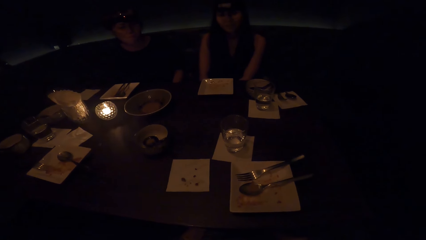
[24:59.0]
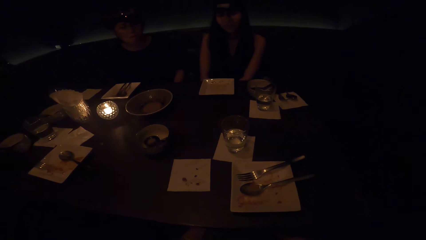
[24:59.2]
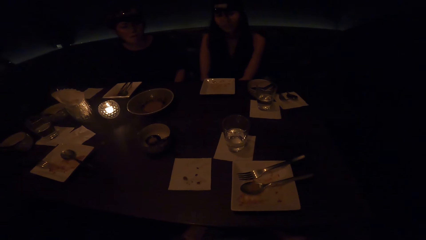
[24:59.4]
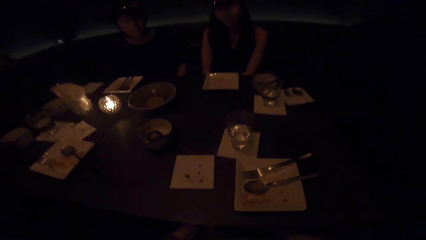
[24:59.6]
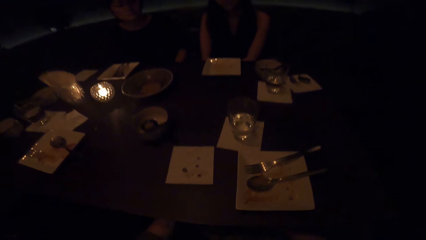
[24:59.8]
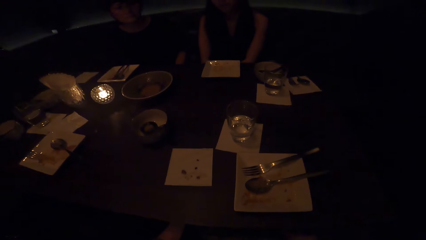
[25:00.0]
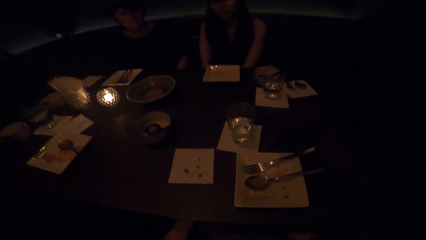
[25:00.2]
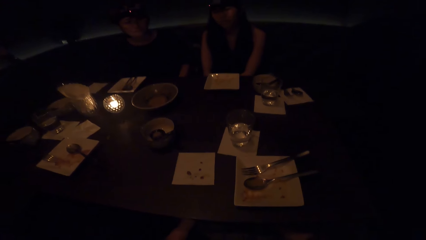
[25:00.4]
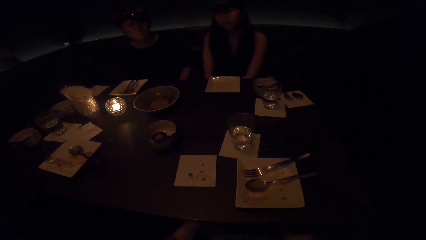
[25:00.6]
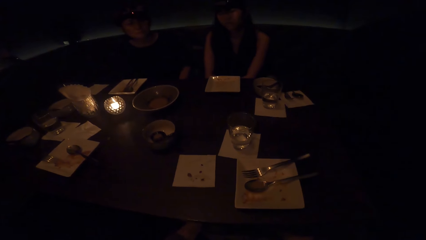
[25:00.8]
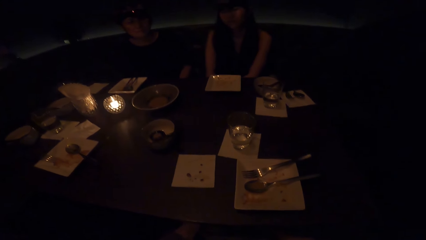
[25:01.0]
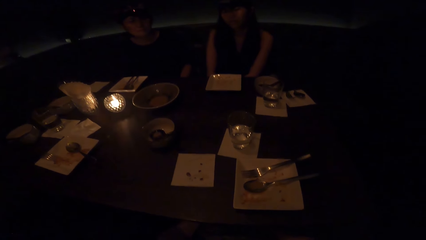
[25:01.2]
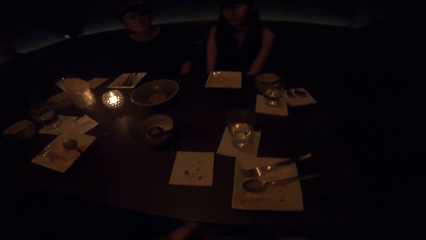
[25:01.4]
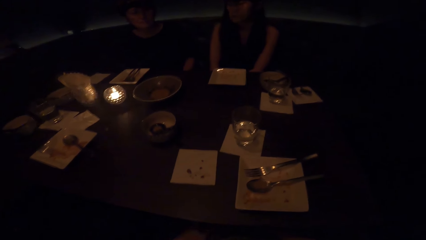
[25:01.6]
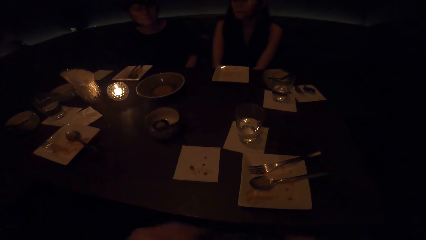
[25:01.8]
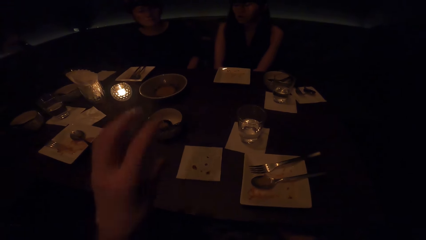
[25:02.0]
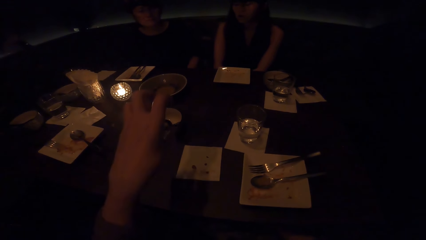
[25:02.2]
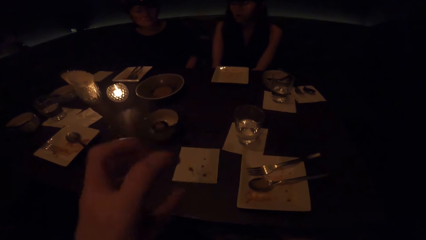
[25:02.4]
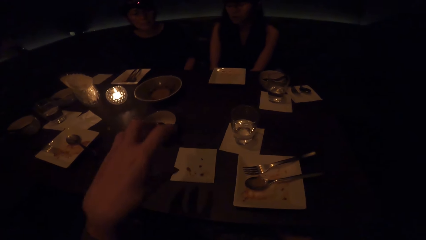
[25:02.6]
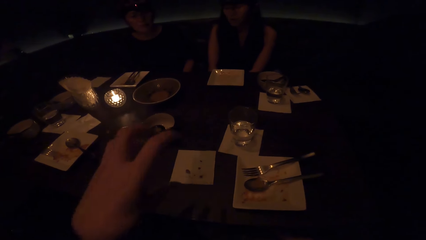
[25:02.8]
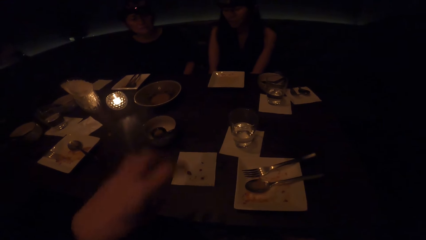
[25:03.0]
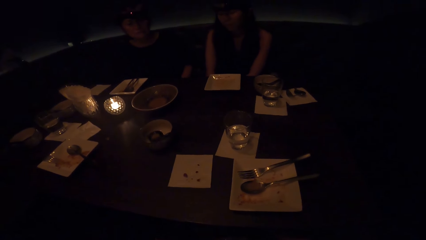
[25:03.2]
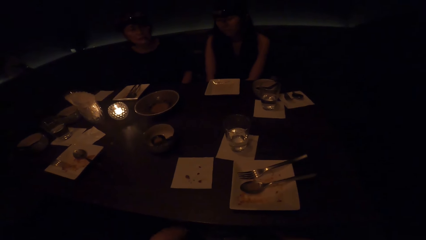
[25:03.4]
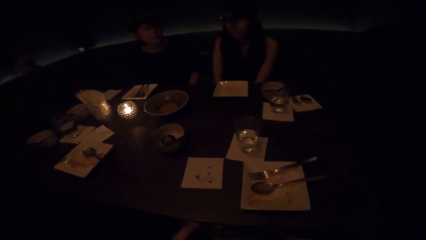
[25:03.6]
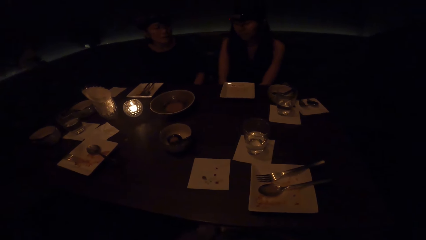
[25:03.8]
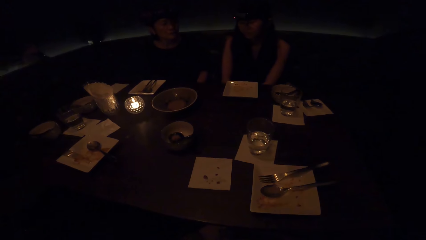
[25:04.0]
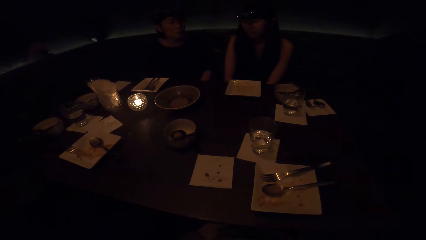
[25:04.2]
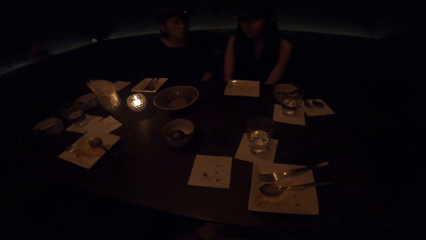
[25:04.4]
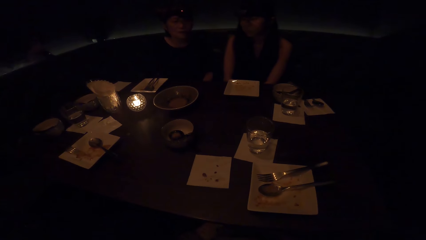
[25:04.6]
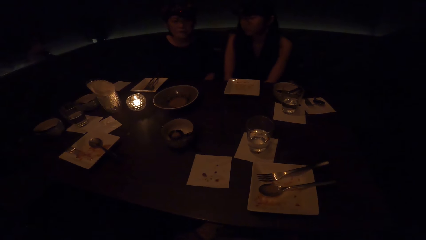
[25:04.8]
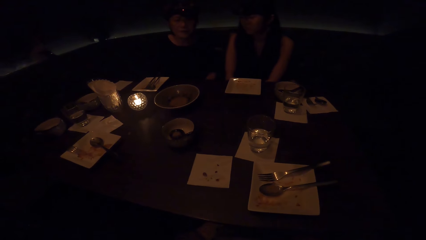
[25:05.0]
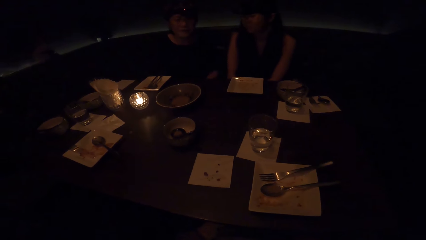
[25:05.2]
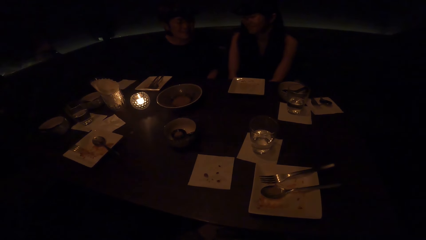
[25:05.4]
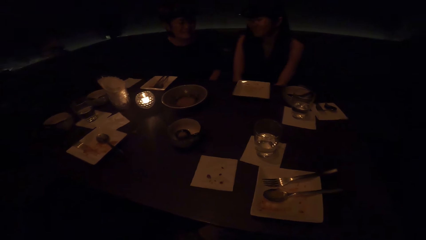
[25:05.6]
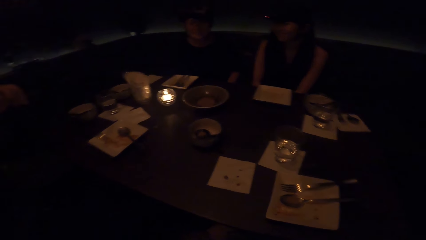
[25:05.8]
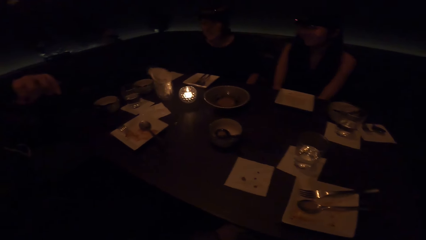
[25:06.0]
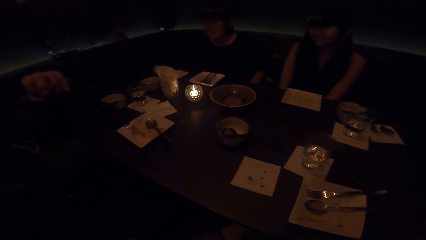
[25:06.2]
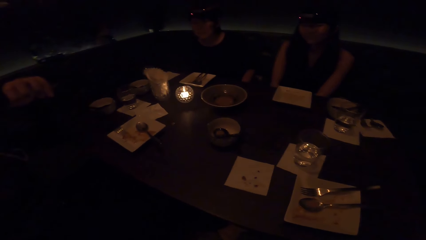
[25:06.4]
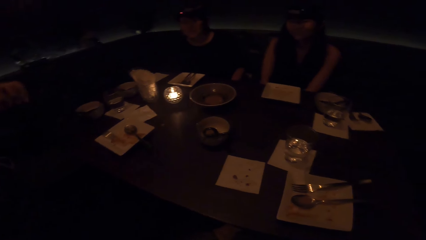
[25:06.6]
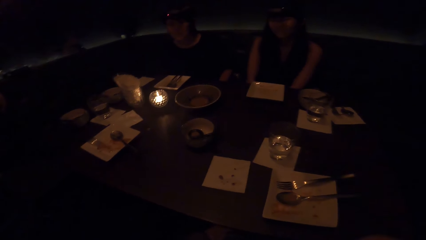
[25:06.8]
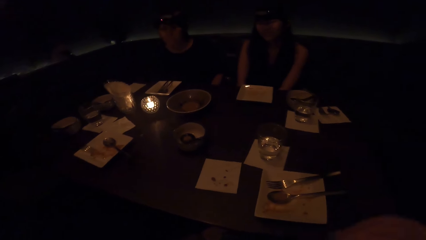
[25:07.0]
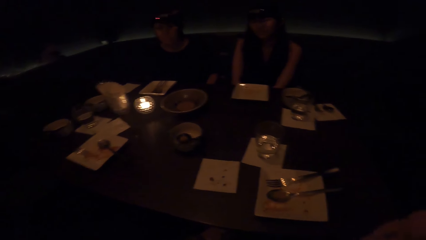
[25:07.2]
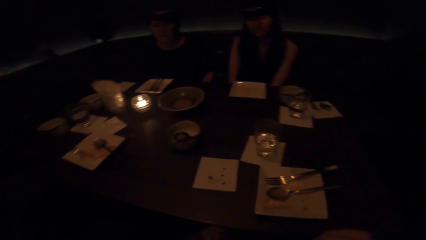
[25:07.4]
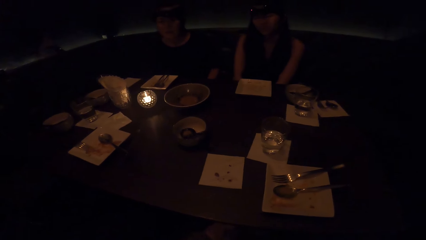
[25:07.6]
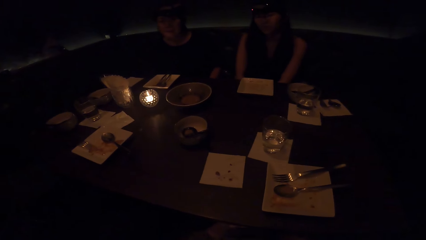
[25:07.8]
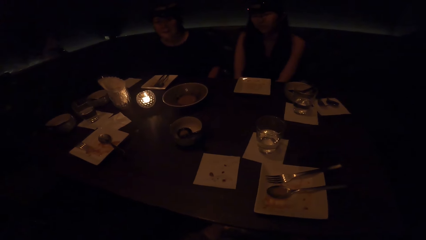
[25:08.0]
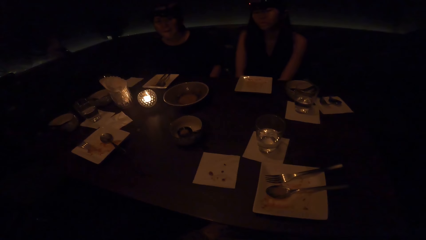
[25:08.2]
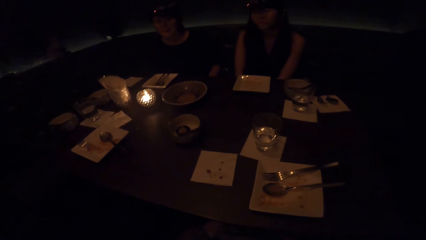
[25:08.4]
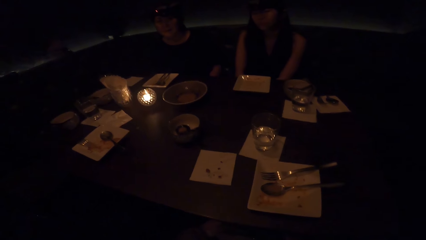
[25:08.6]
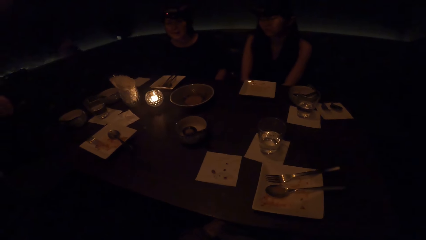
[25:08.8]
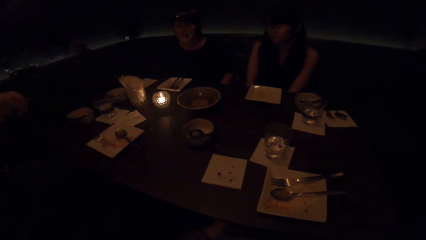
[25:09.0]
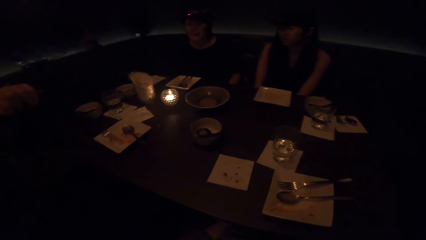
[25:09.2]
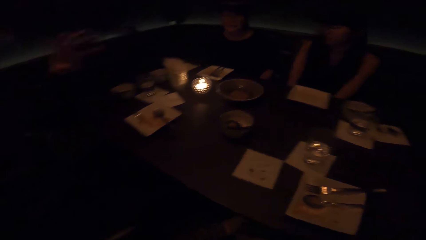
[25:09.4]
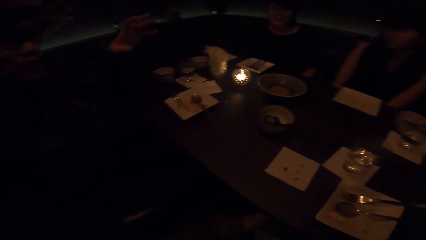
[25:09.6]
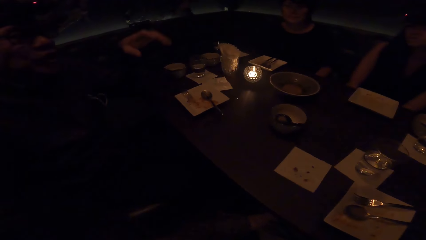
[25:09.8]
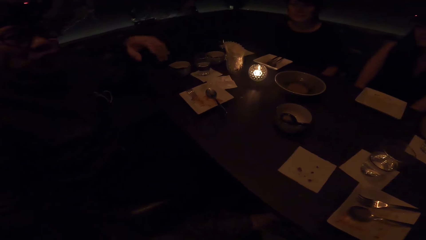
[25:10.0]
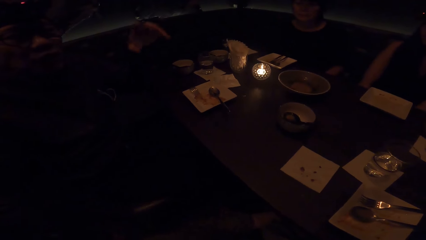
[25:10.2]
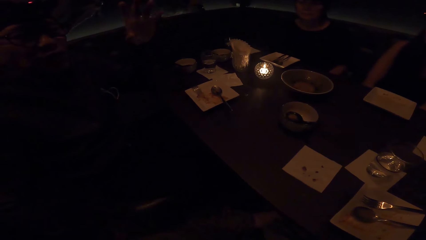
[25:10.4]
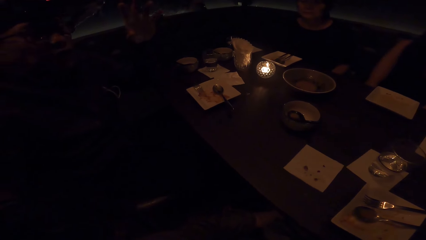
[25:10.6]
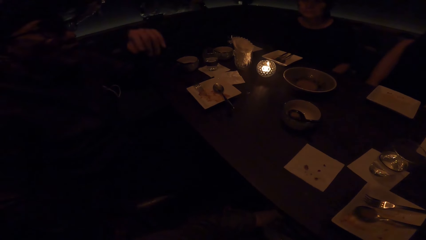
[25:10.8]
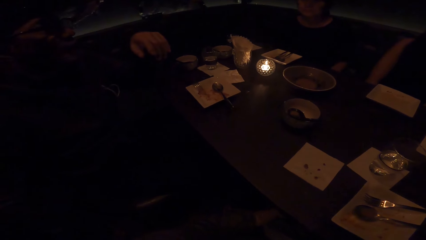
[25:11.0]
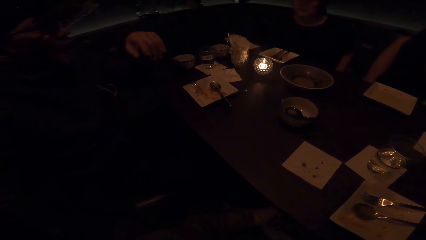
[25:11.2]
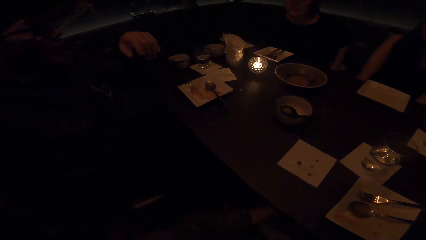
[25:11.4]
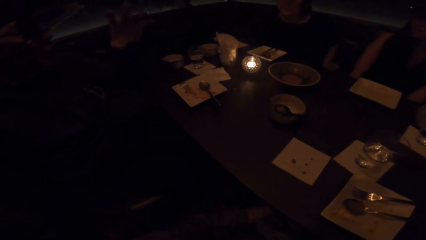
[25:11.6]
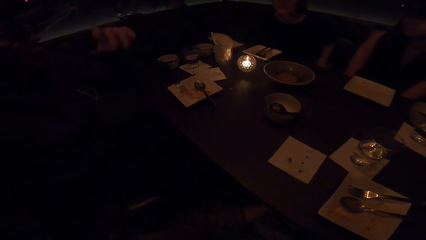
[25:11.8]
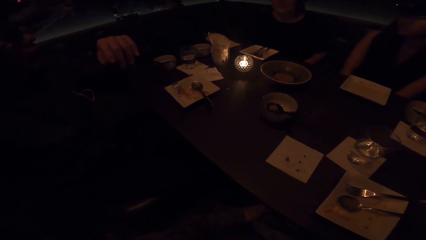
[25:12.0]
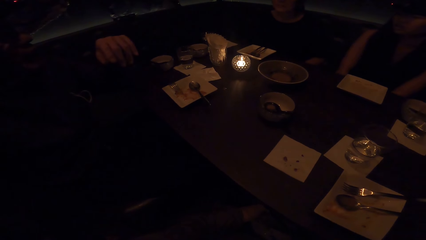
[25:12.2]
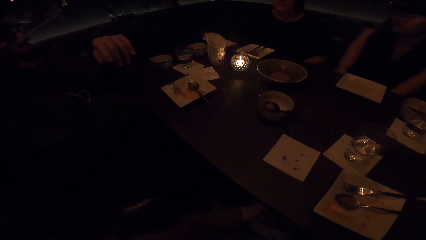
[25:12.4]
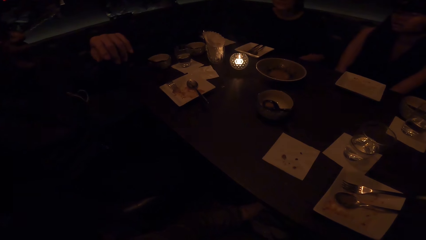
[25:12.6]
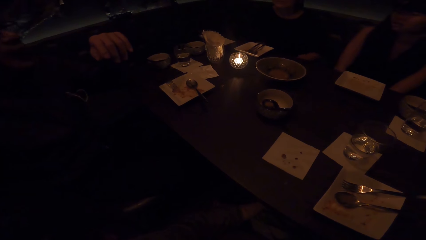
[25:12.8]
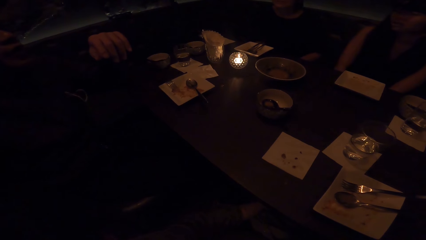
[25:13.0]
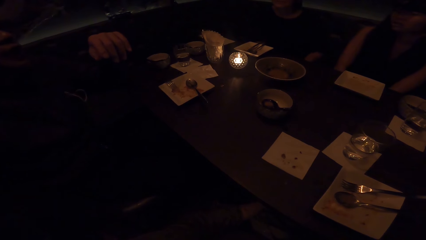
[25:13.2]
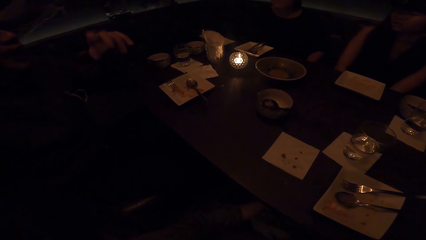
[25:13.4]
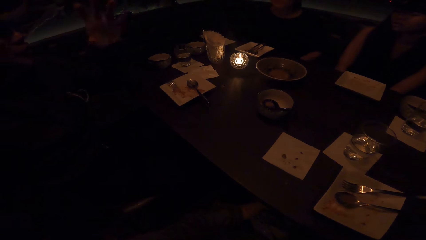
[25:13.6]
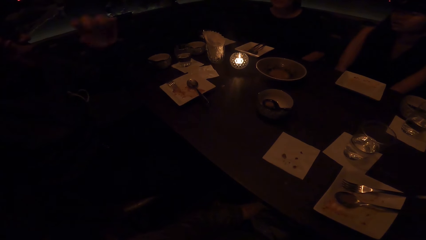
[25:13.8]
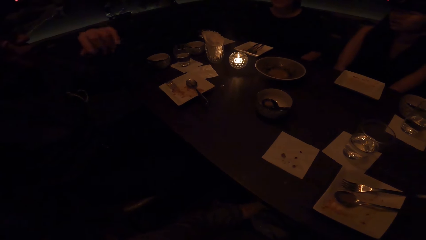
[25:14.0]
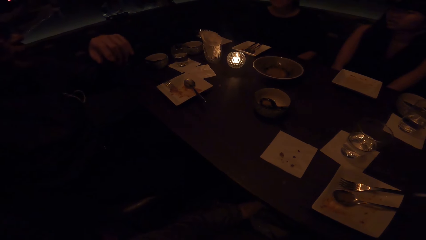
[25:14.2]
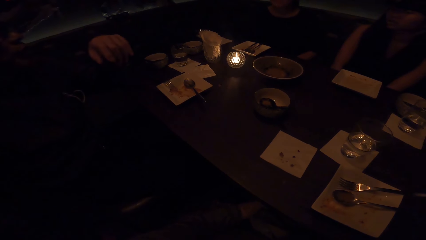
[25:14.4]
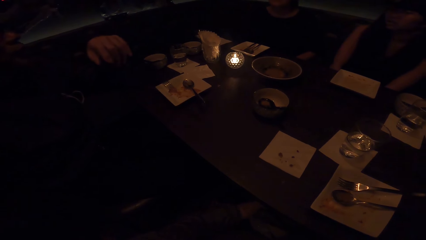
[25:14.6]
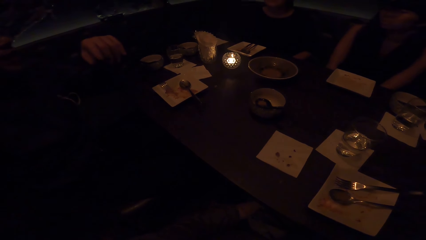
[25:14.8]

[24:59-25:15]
A woman converses. A person converses.
